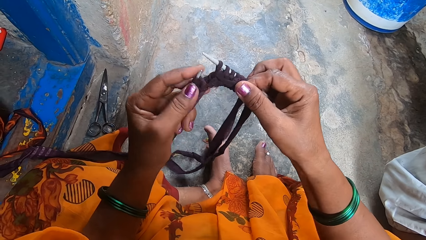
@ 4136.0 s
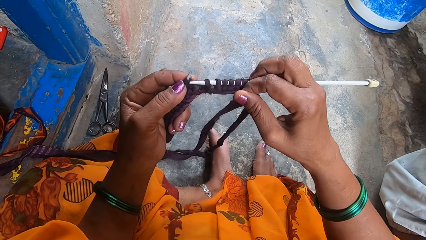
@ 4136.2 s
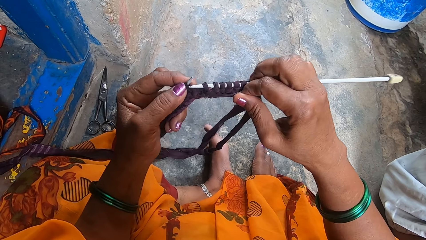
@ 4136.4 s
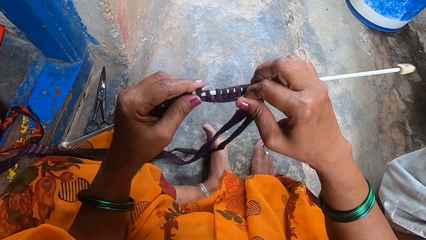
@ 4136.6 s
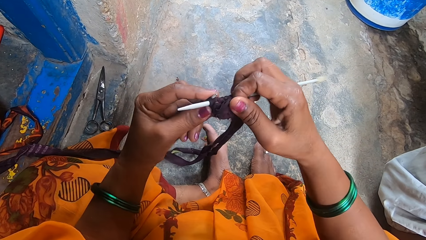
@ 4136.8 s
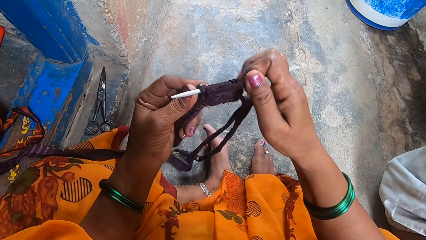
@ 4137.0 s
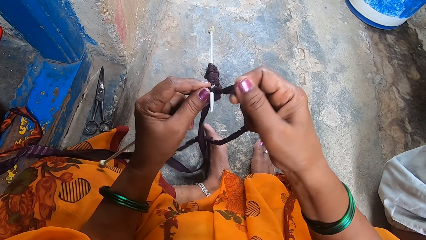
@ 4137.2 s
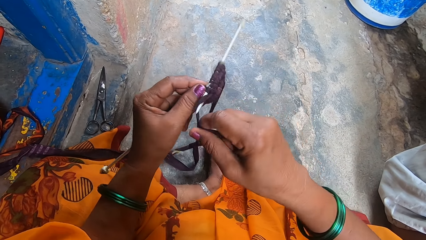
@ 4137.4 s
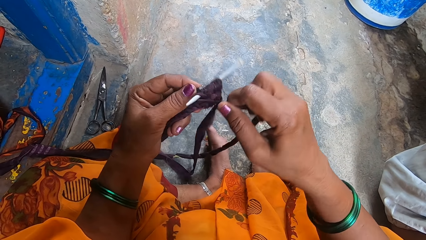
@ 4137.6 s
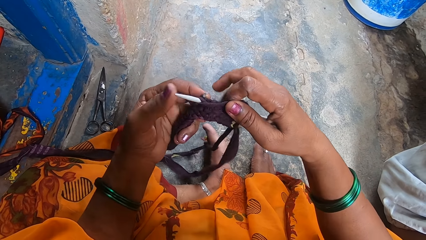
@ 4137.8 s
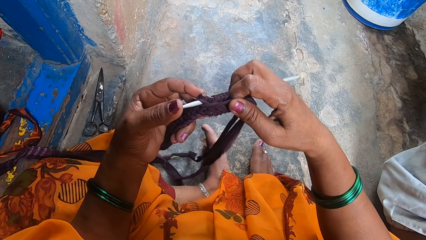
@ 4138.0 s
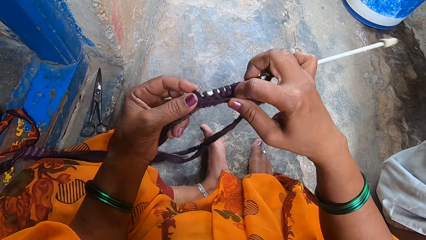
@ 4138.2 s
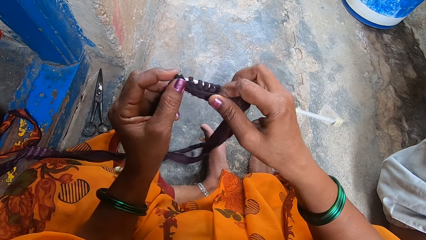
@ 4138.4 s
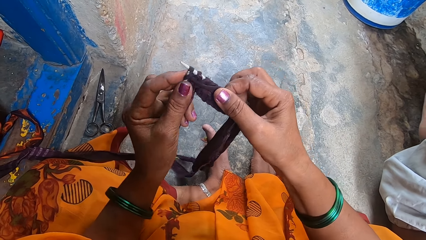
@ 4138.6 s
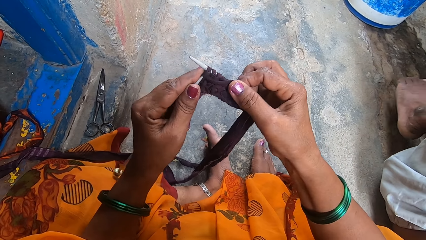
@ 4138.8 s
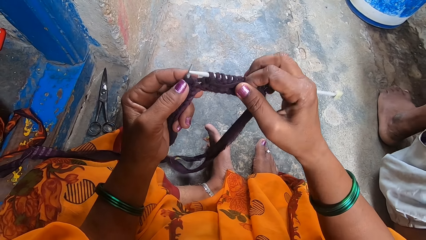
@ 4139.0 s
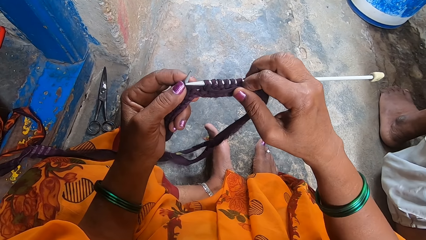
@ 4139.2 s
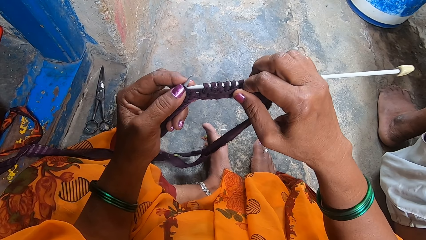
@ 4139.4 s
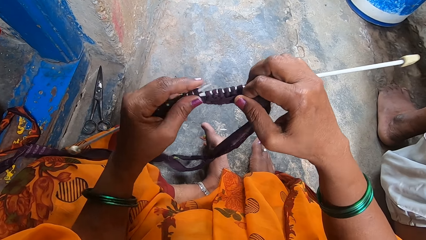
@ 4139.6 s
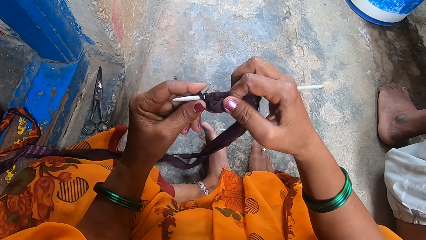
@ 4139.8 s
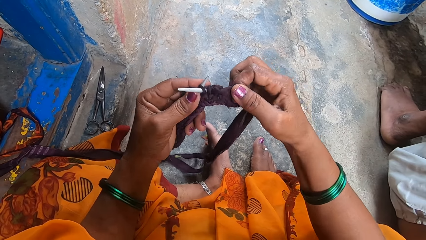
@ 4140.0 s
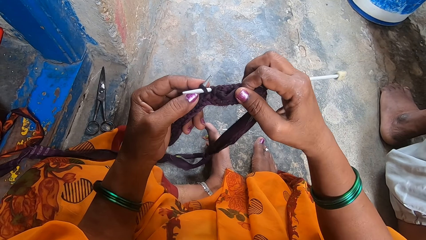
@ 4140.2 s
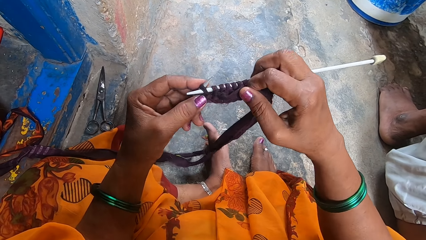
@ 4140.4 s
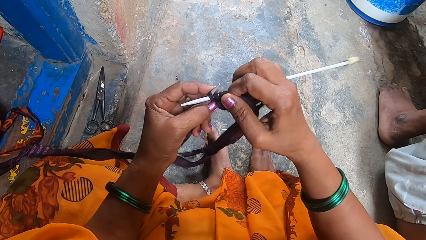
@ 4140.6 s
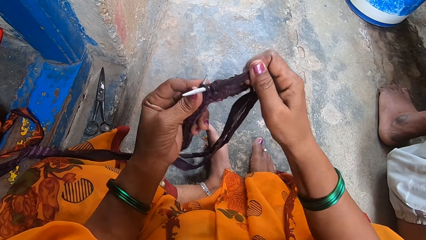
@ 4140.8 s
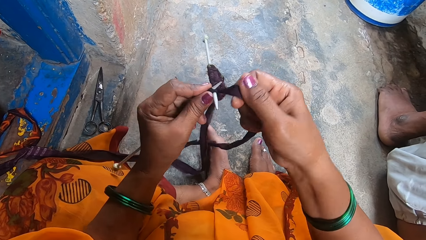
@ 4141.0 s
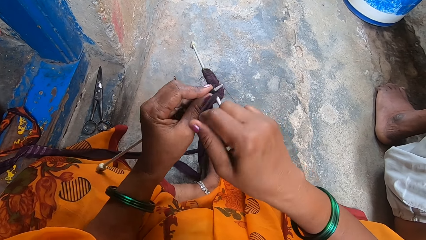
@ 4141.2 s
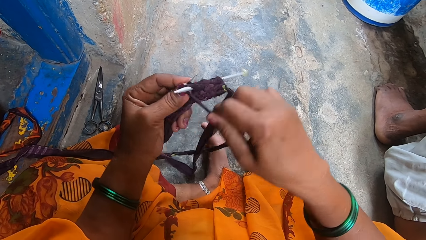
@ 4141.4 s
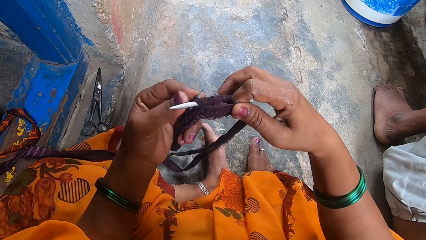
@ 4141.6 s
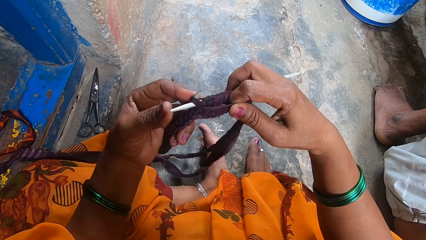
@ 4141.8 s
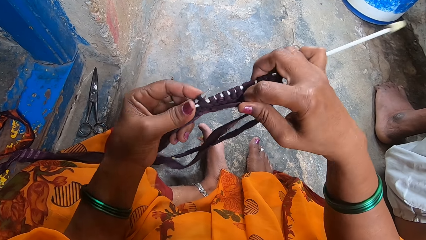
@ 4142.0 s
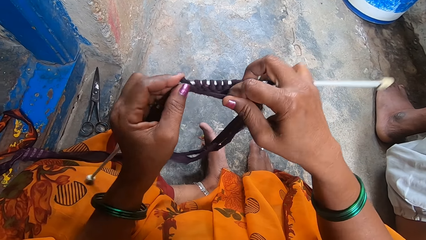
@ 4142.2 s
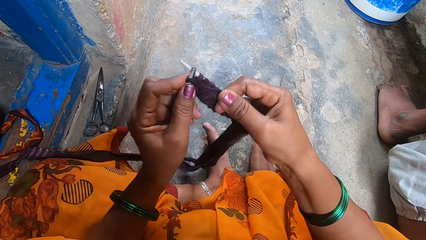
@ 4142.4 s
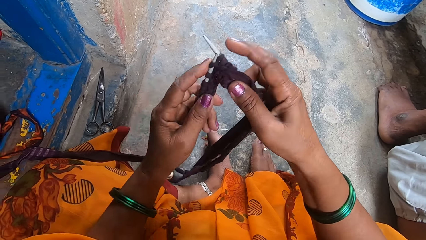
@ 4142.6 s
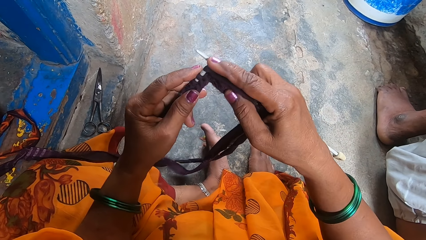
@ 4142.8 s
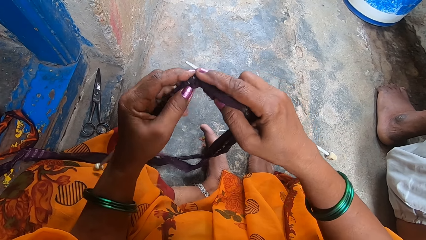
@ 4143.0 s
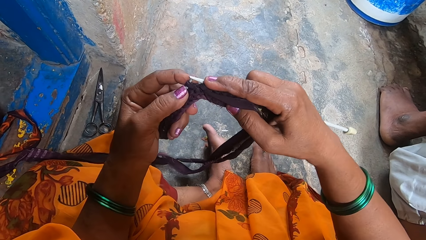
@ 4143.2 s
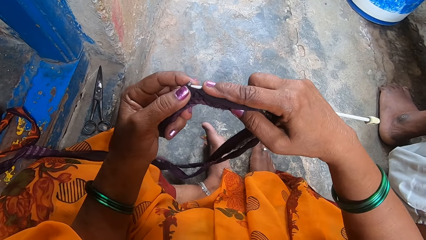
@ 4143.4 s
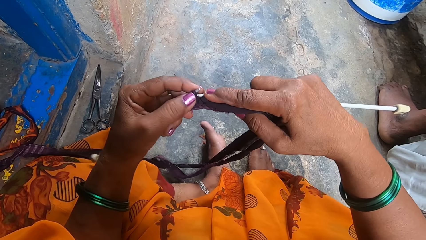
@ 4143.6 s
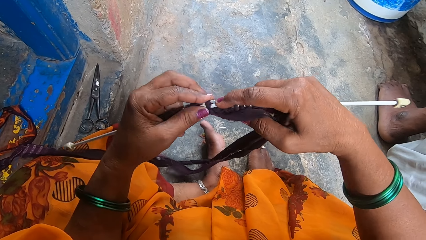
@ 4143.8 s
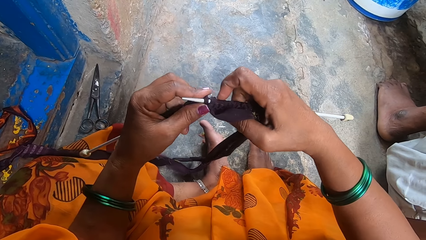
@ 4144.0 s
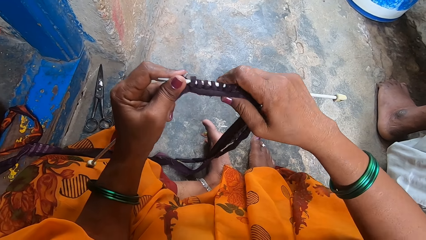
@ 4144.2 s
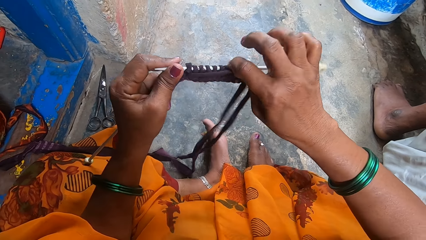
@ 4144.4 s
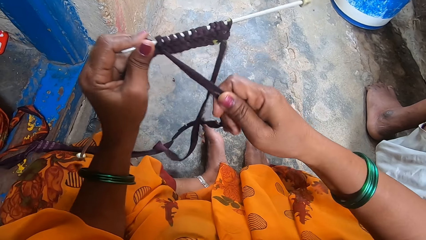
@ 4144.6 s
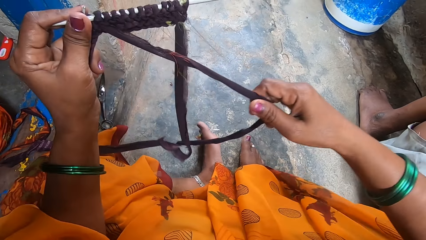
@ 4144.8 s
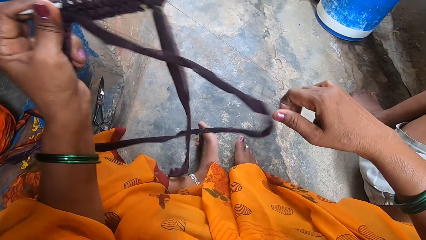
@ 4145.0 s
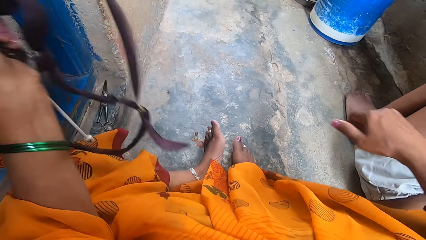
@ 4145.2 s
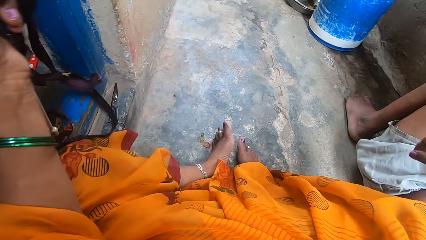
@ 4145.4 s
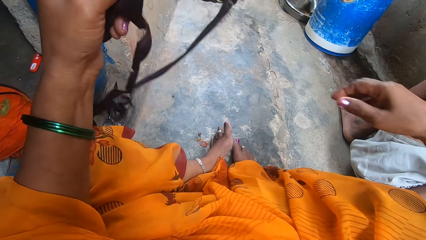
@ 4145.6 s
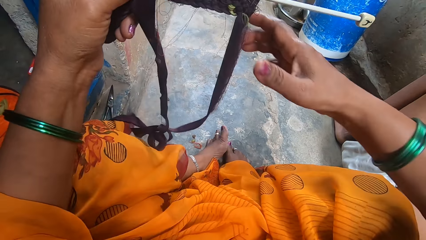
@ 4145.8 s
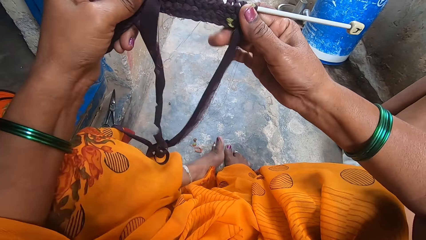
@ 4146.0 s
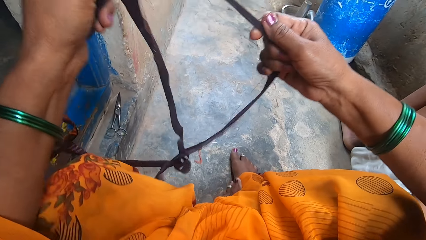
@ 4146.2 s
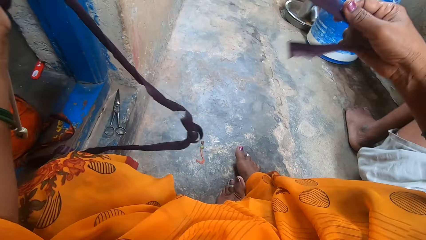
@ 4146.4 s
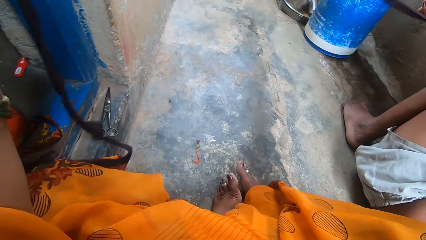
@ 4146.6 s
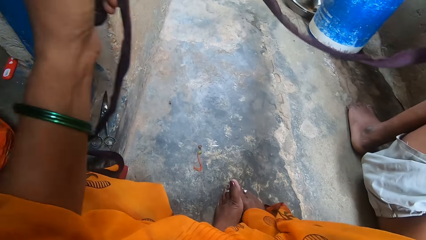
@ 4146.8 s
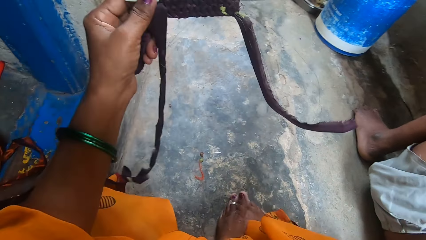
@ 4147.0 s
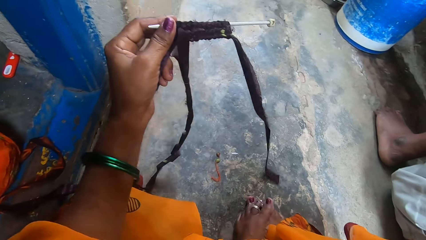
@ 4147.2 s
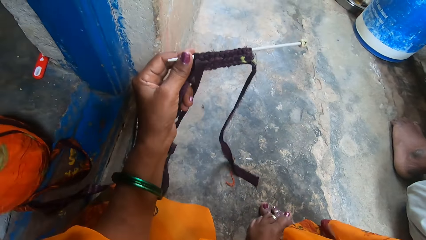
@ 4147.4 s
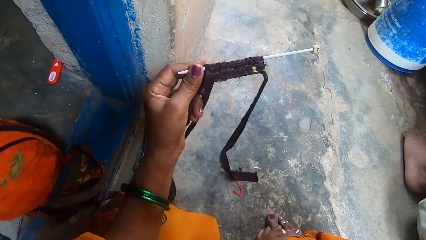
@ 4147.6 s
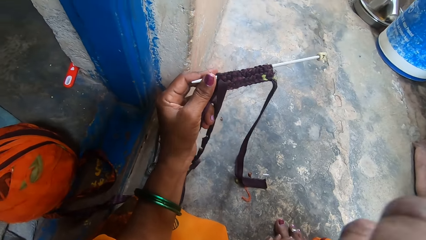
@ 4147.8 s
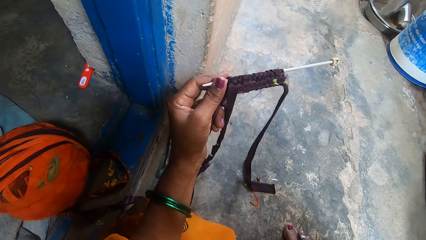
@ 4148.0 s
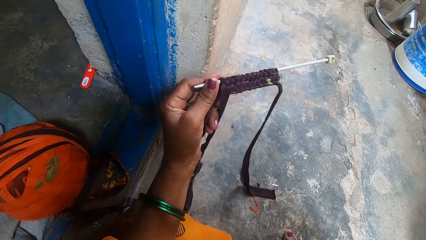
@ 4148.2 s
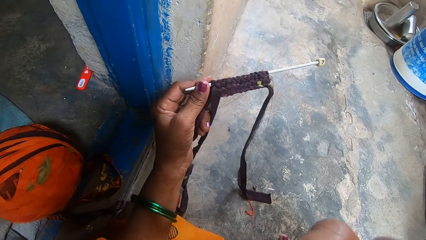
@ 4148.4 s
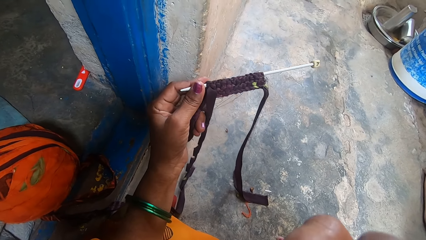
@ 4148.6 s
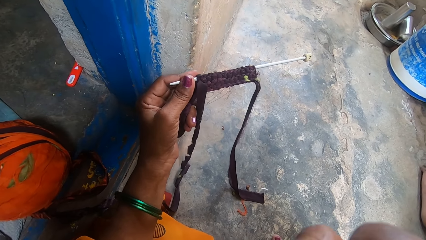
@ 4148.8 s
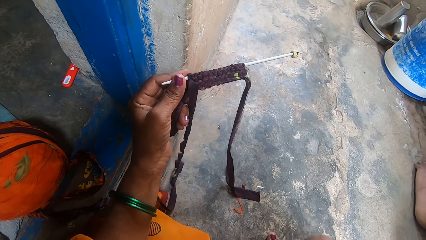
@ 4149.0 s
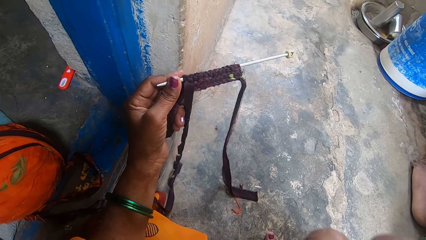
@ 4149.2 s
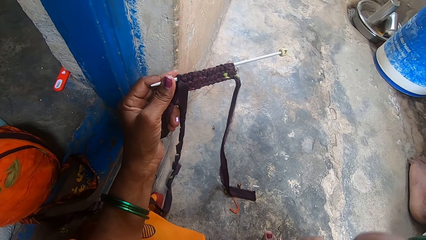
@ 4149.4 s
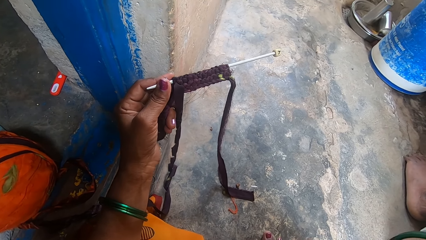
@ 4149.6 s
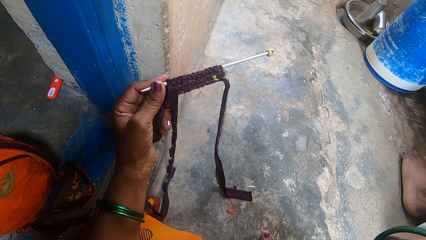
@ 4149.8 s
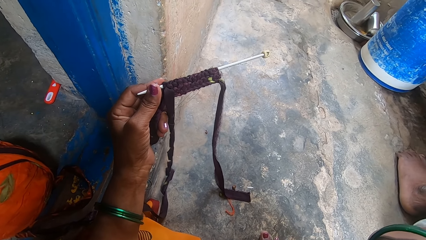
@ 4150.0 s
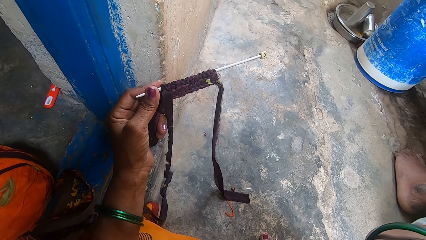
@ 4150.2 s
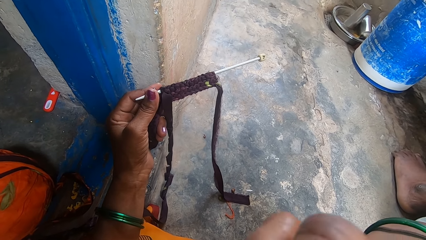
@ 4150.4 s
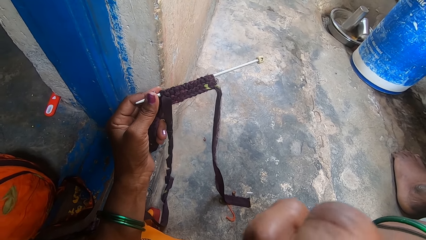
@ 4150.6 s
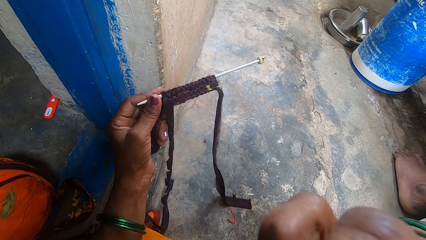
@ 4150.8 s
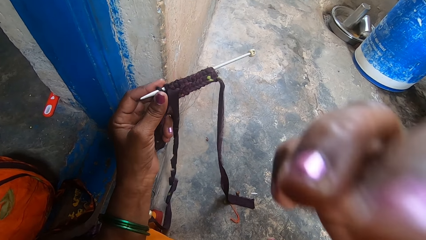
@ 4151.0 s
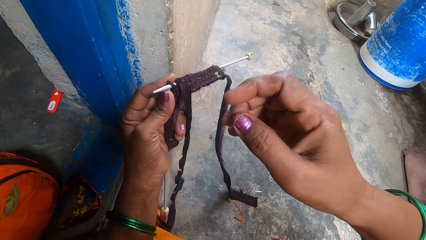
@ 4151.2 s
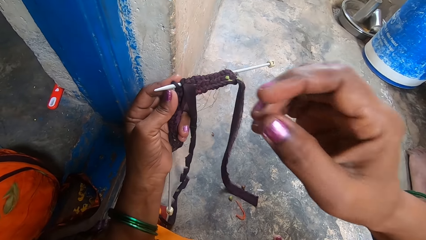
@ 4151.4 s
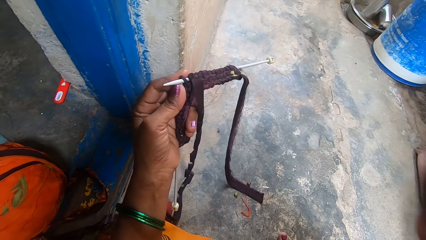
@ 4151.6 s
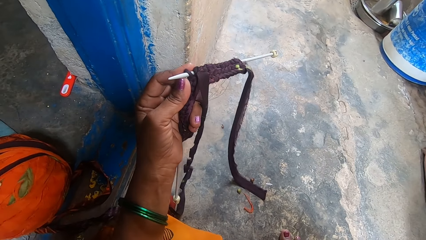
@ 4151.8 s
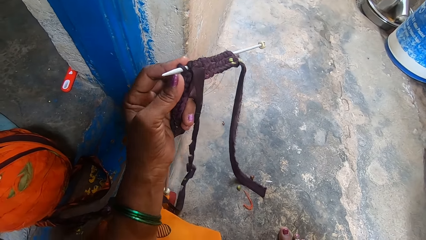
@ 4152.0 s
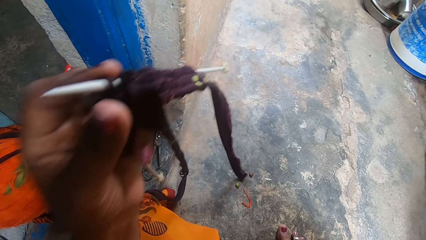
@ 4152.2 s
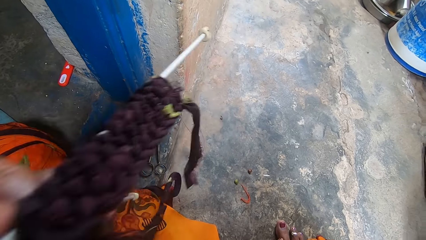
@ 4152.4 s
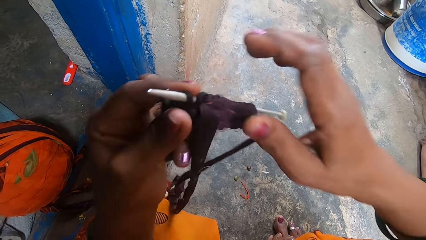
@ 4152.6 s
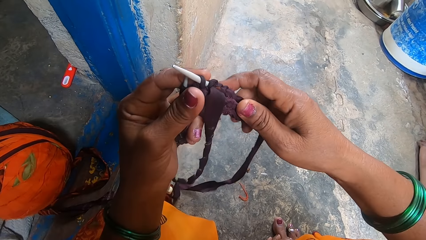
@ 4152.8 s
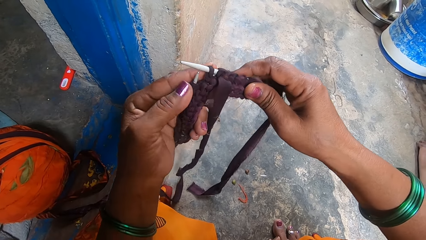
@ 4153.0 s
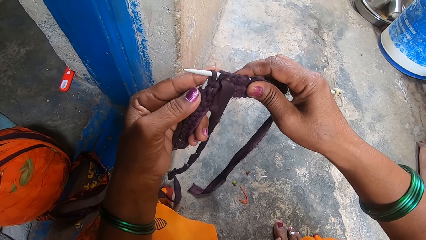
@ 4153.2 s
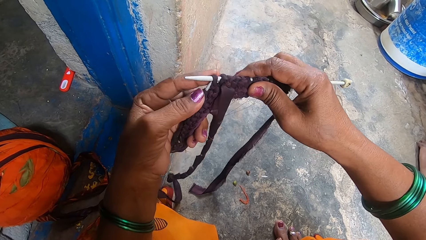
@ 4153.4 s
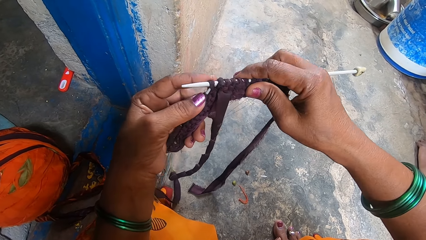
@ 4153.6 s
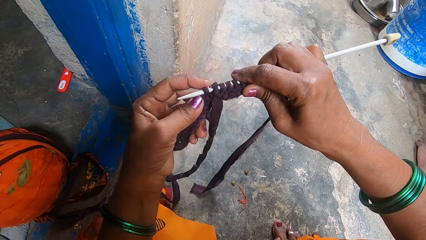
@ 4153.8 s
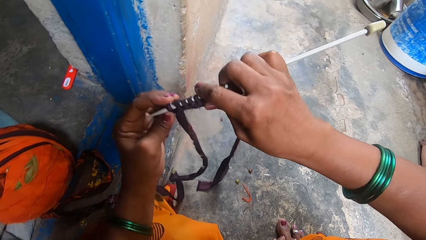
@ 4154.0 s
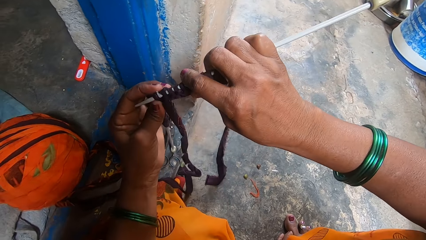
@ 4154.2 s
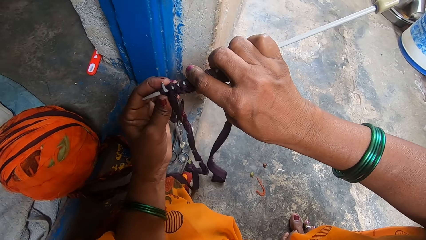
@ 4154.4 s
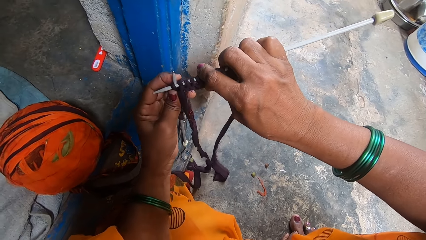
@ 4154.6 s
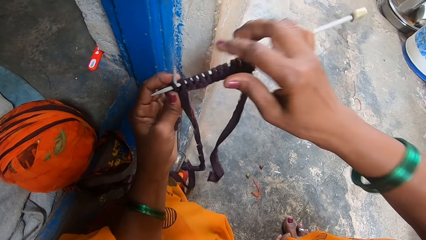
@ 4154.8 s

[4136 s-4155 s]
A boy puts his legs on the ground and sleeps next to the camera wearer. The camera wearer stretches out the cloth strip. She moves backwards, scratches her face. The boy sleeps next to the camera wearer. The camera wearer touches the camera. She knits a fabric with the knitting needle.
